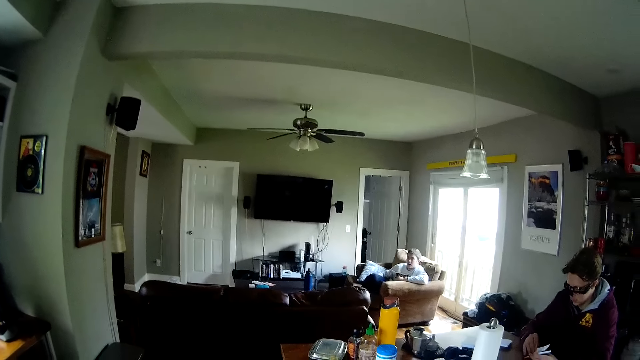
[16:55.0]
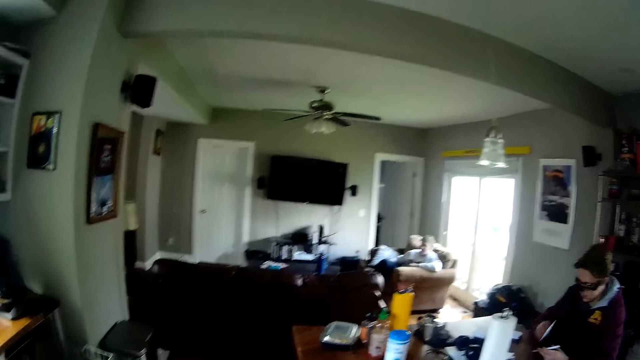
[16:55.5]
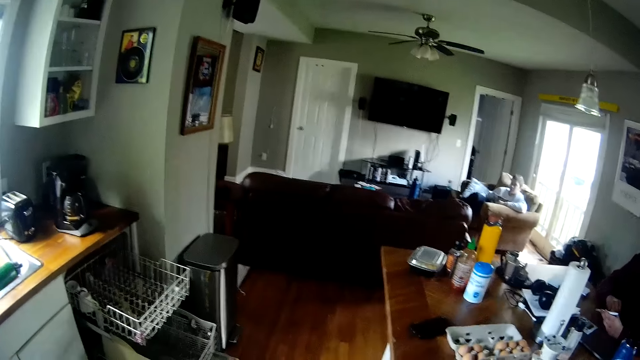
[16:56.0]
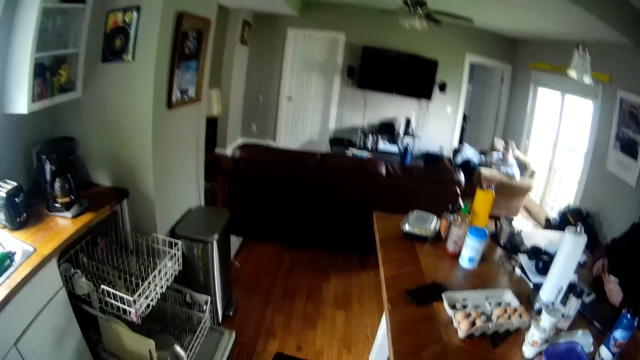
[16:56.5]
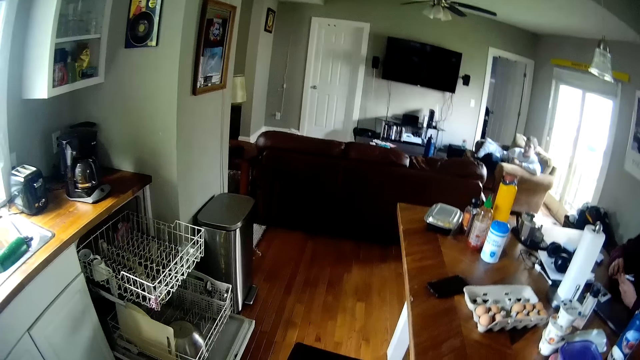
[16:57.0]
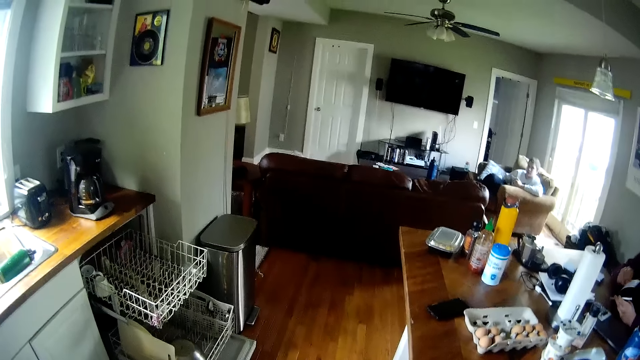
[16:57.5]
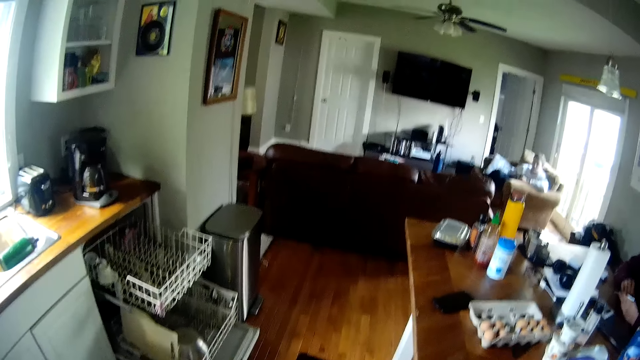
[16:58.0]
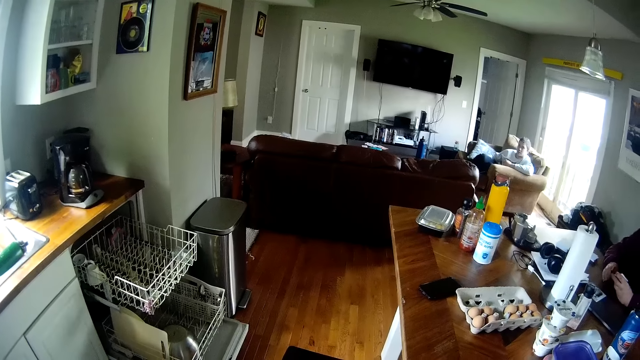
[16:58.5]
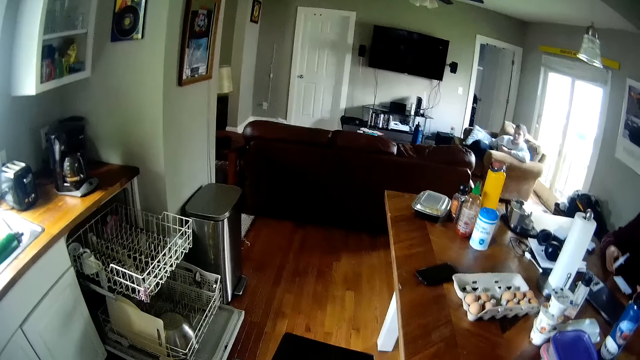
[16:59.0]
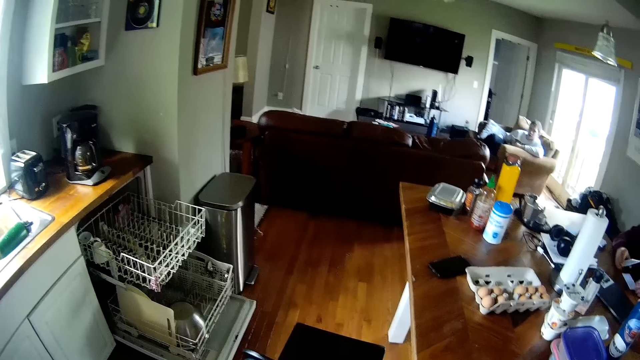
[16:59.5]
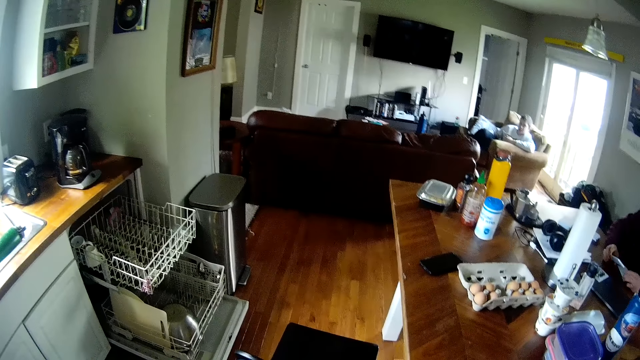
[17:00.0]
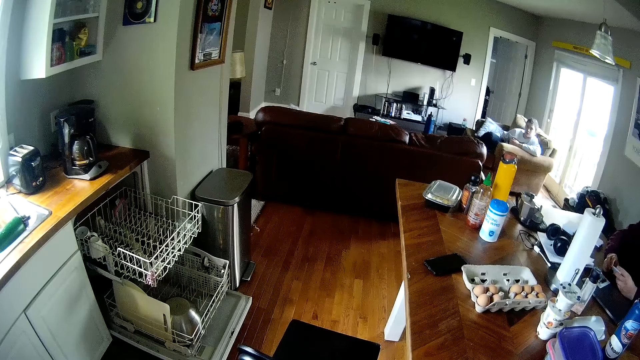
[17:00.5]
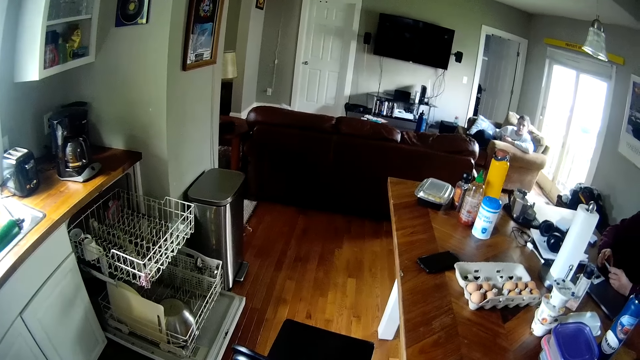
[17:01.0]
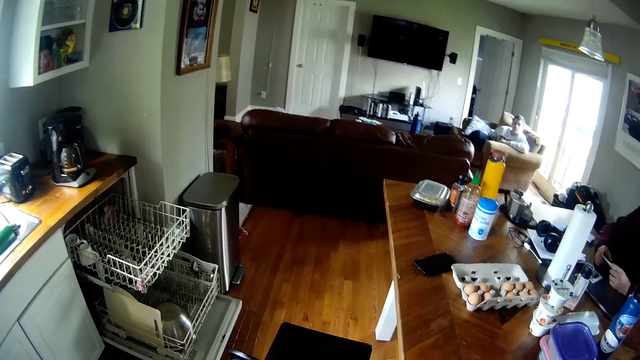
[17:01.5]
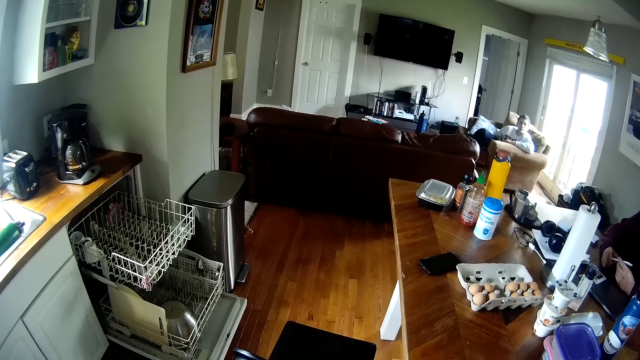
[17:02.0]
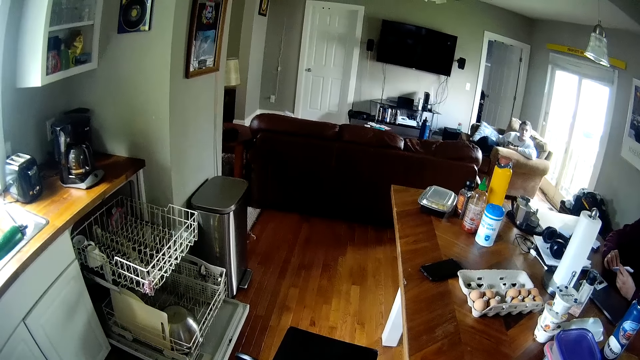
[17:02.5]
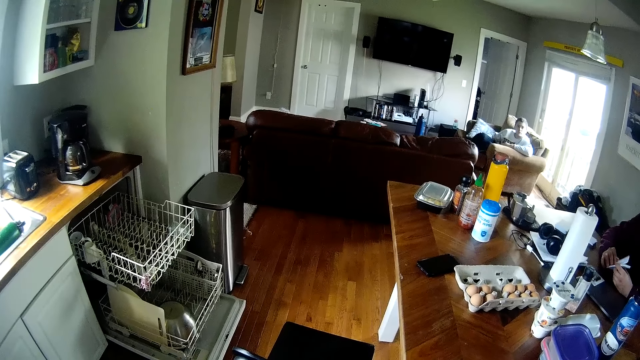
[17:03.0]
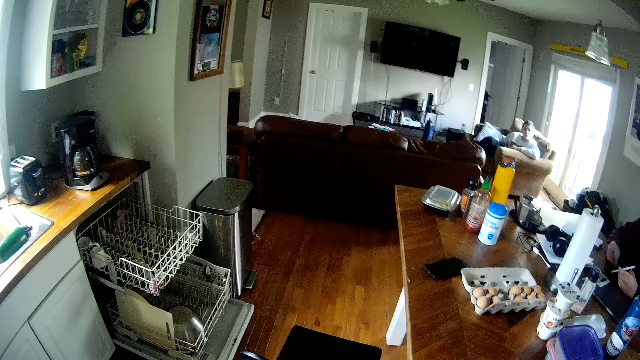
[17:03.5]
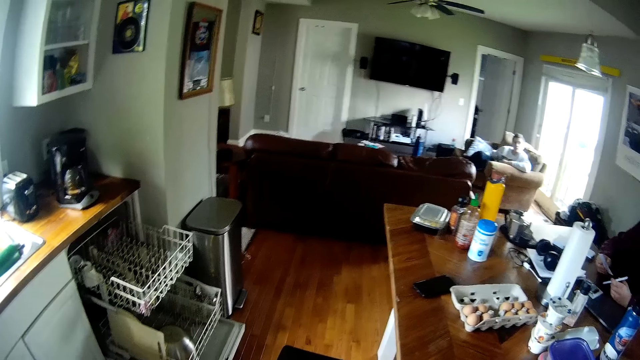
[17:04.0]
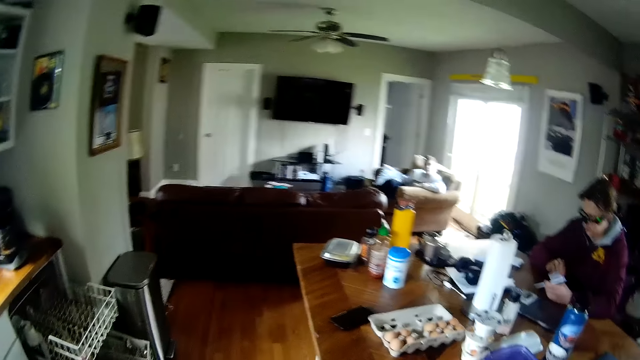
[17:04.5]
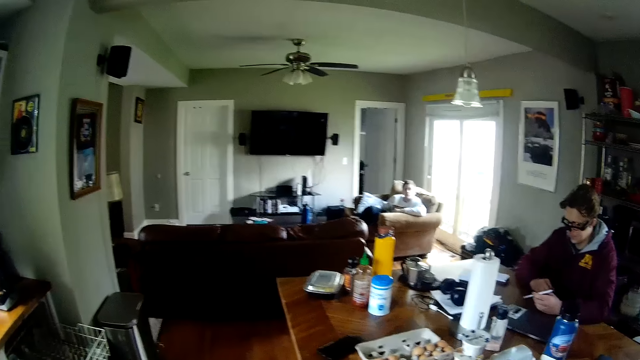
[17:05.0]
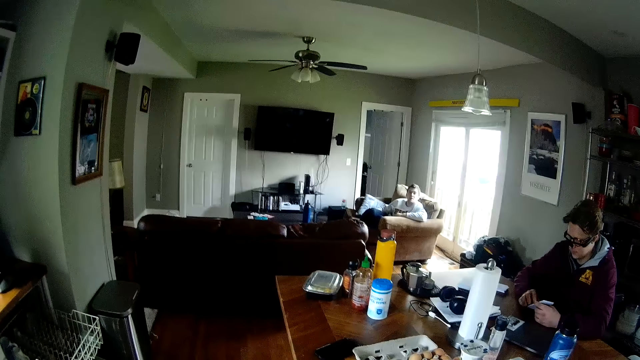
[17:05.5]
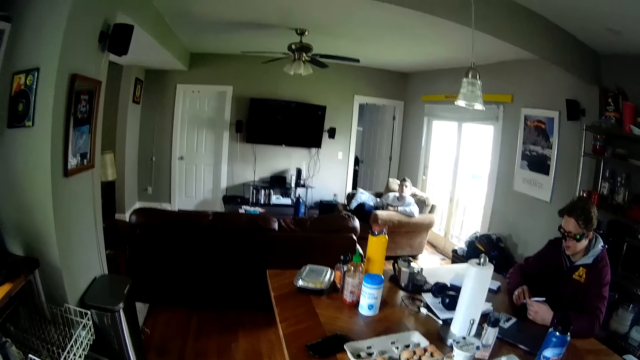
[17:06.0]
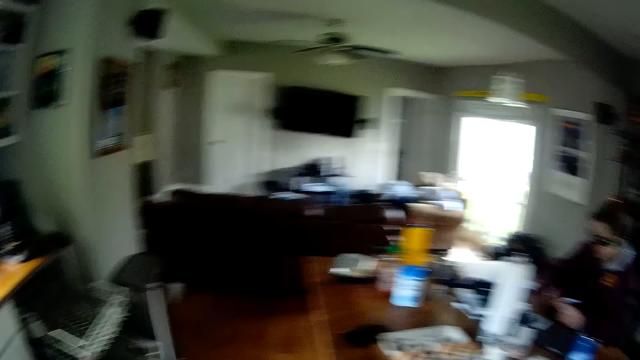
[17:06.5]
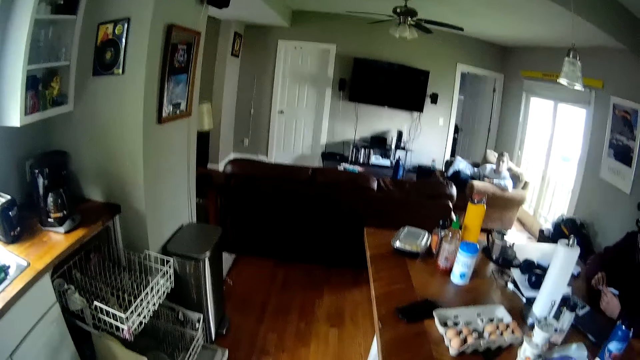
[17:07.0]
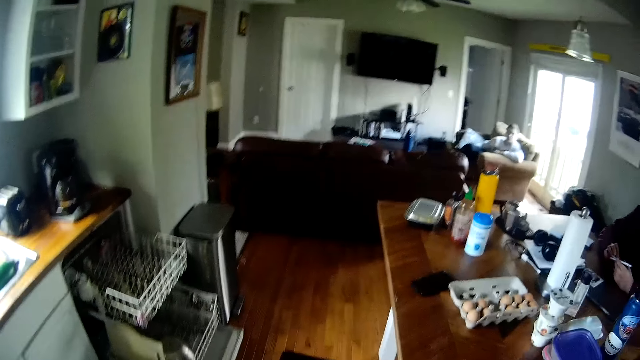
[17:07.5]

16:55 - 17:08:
The man picks a piece of paper from his left hand with his right hand. He drops the piece of paper on the table with his right hand. He picks a piece of paper from his left hand with his right hand. He drops the piece of paper on the table with his right hand. He touches the pieces of paper on the table with his left hand. He picks a piece of paper from his left hand with his right hand. He drops the piece of paper on the table with his right hand.

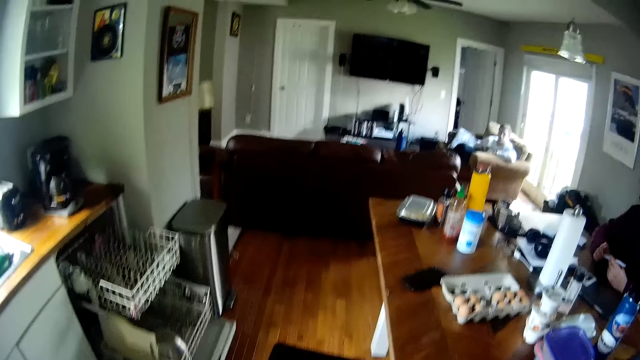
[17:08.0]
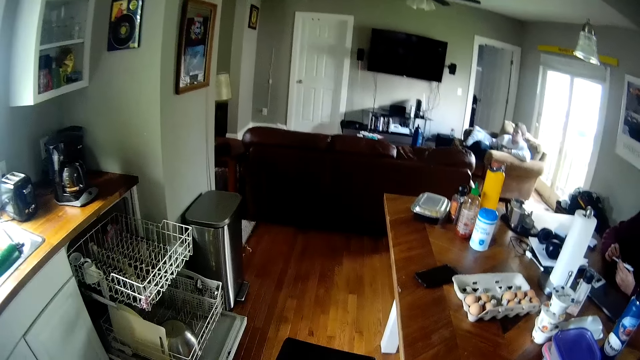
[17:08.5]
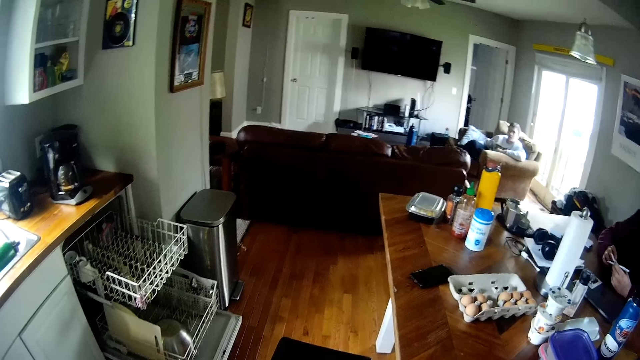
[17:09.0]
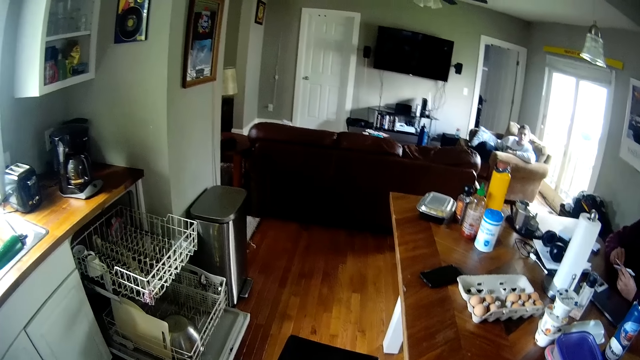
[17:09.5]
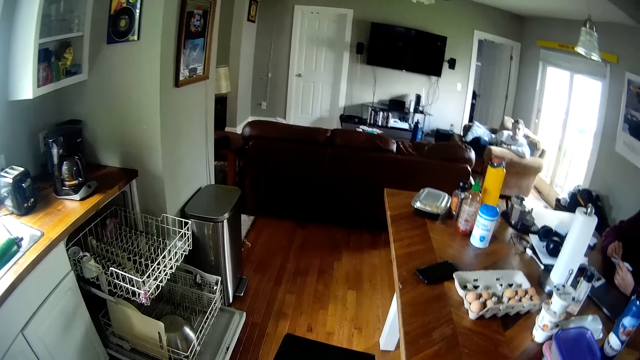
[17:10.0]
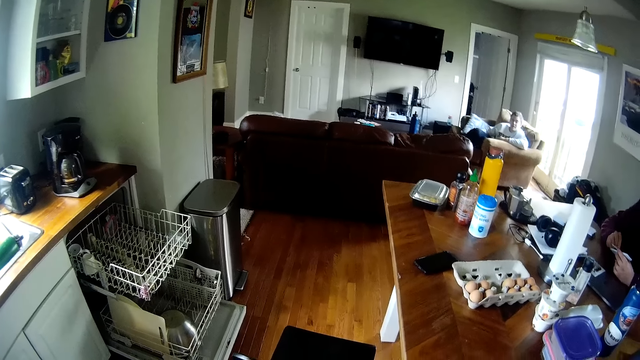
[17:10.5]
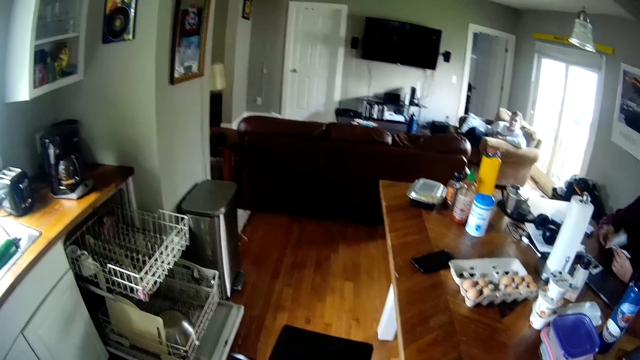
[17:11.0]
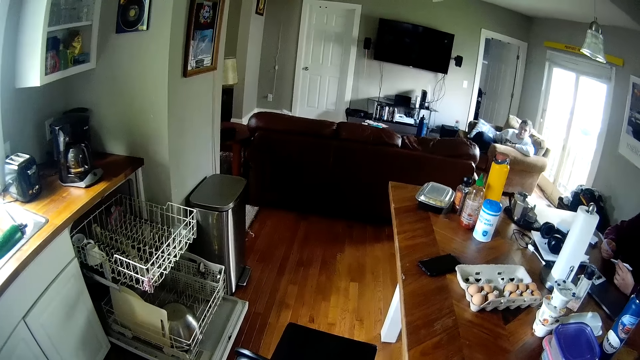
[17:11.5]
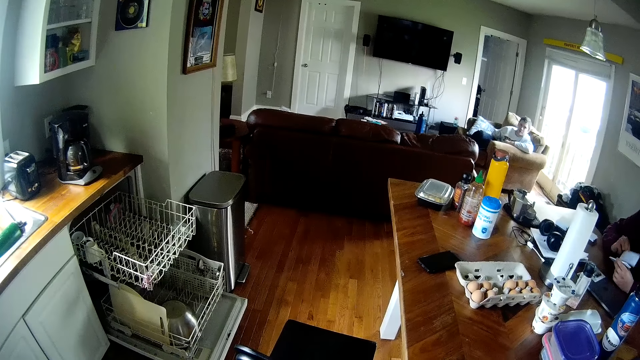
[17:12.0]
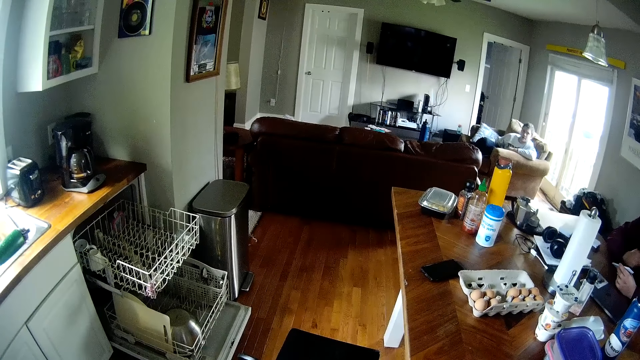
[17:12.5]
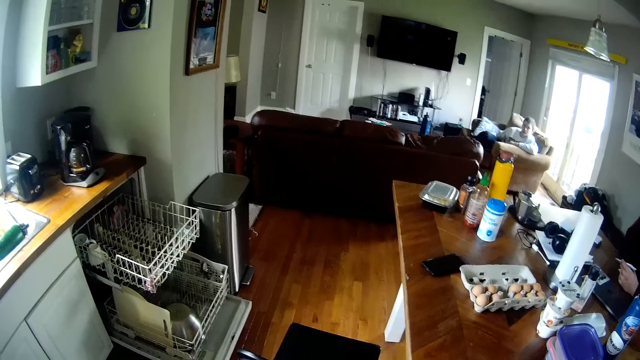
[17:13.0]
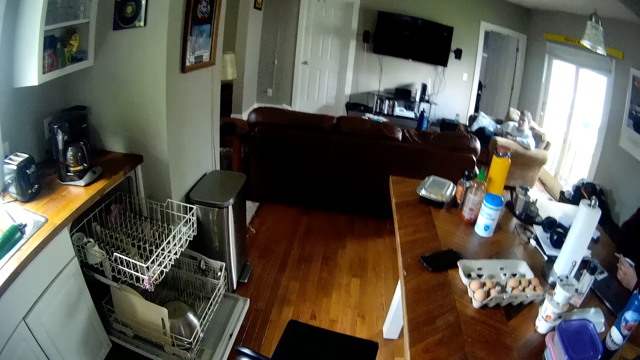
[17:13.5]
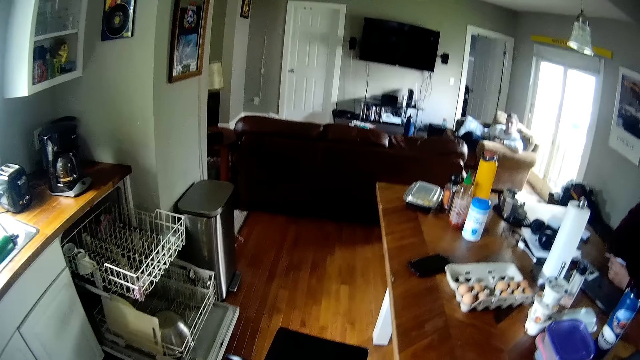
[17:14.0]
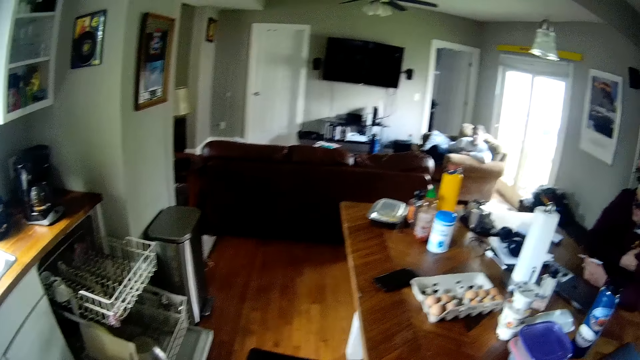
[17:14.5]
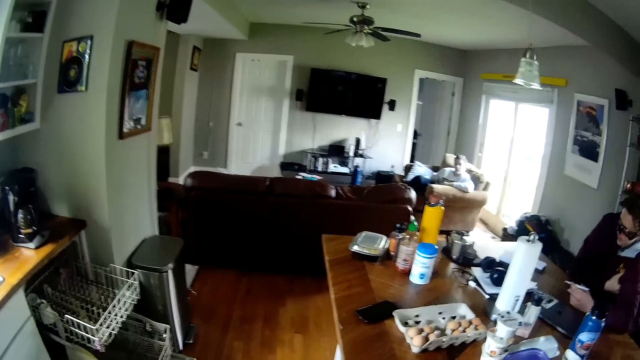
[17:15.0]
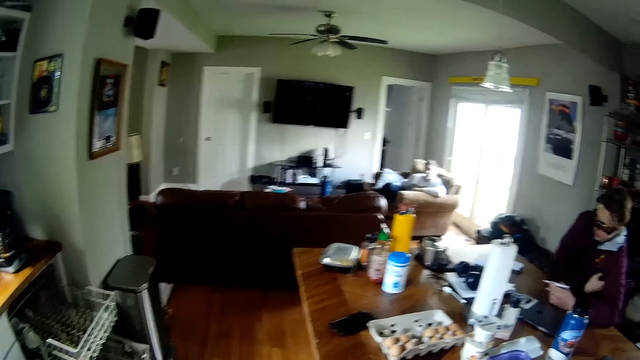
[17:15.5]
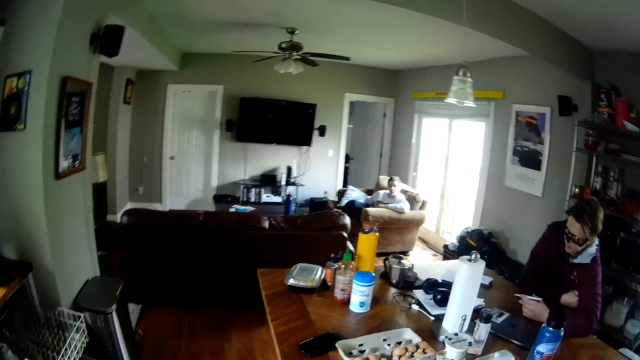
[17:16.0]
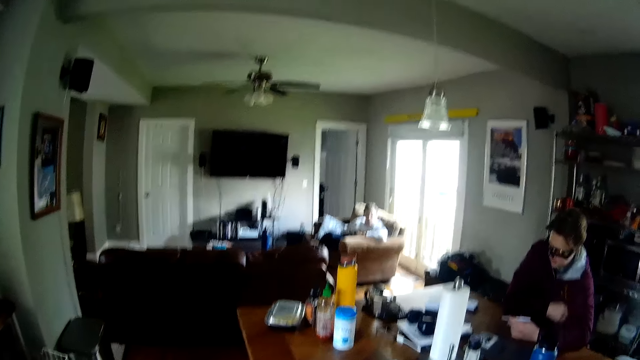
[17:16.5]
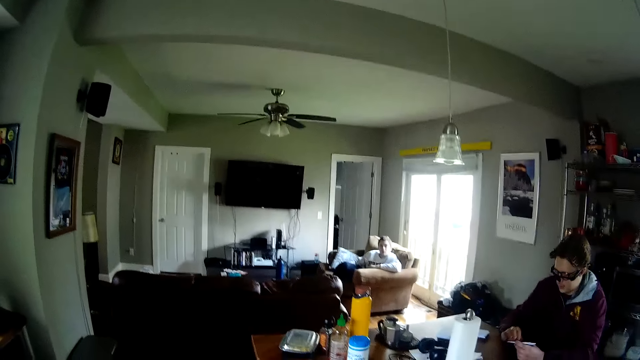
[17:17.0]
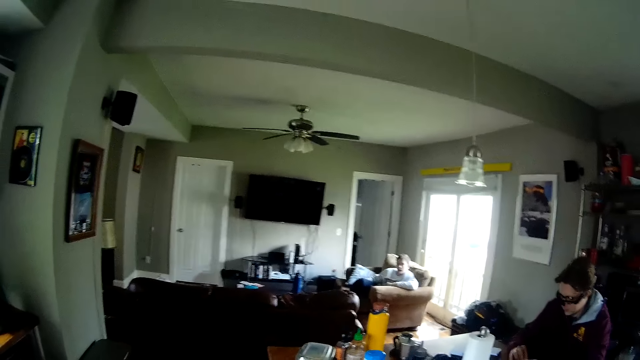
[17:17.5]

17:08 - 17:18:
The man picks a piece of paper from his left hand with his right hand. He drops the piece of paper on the table with his right hand. He scratches his body.
